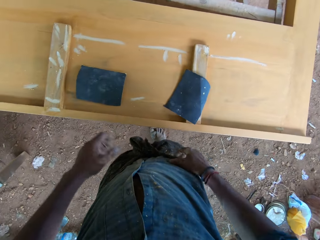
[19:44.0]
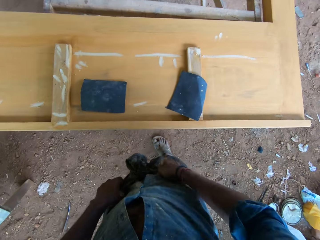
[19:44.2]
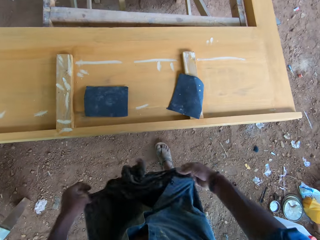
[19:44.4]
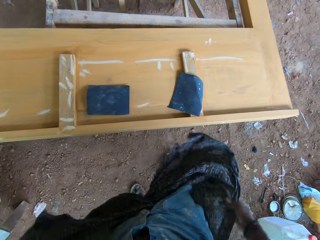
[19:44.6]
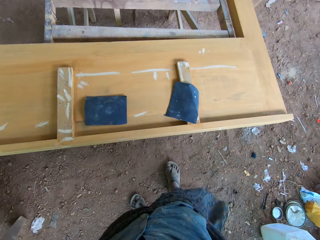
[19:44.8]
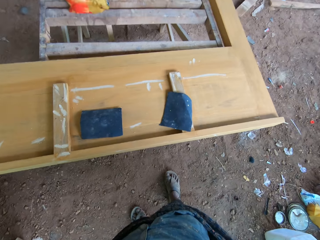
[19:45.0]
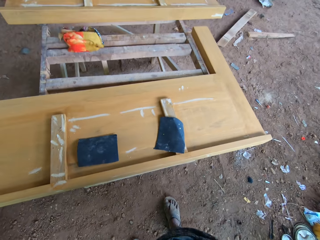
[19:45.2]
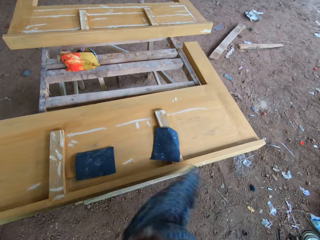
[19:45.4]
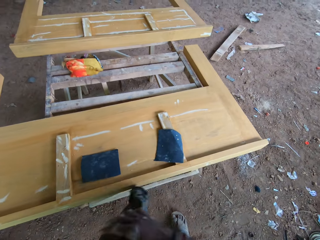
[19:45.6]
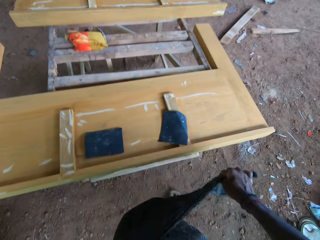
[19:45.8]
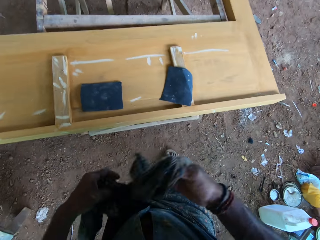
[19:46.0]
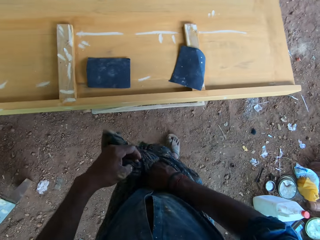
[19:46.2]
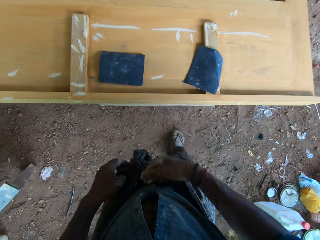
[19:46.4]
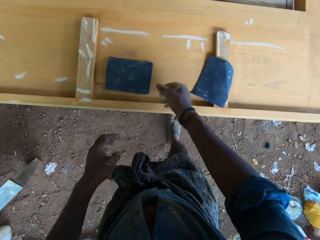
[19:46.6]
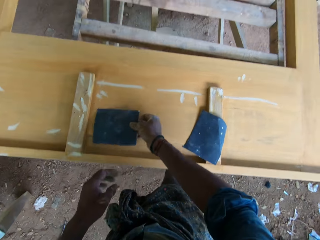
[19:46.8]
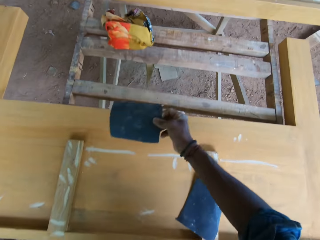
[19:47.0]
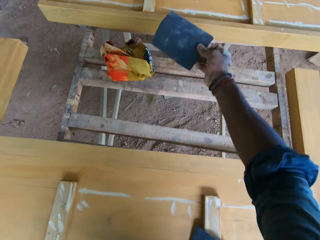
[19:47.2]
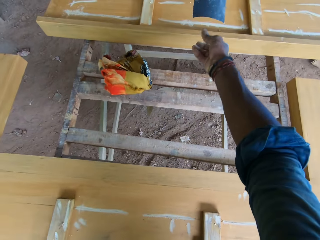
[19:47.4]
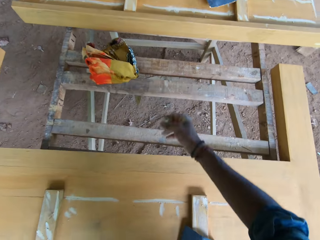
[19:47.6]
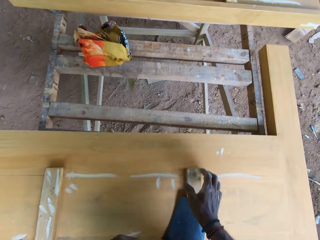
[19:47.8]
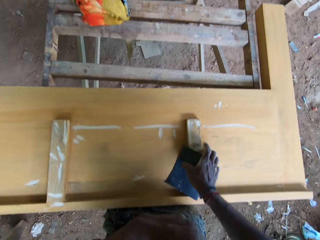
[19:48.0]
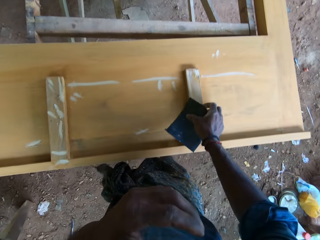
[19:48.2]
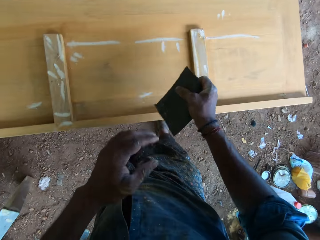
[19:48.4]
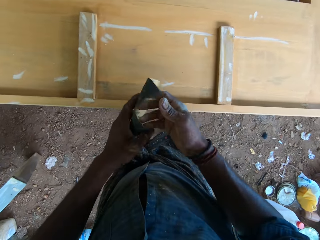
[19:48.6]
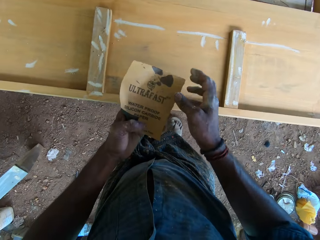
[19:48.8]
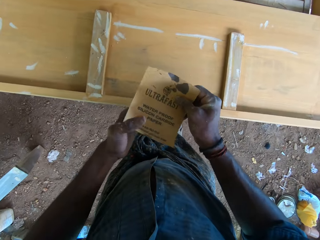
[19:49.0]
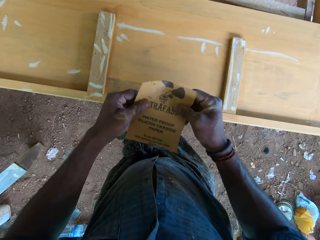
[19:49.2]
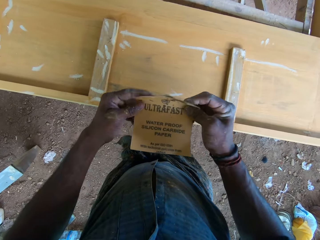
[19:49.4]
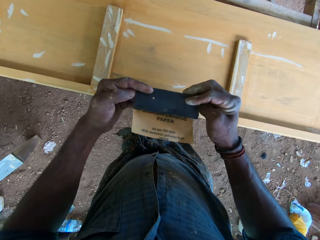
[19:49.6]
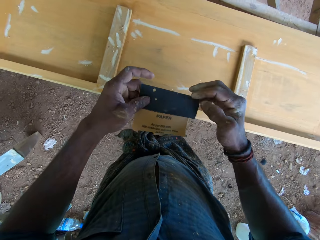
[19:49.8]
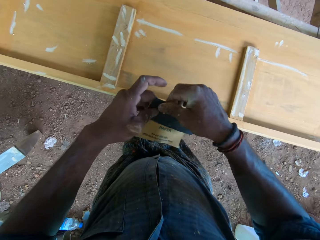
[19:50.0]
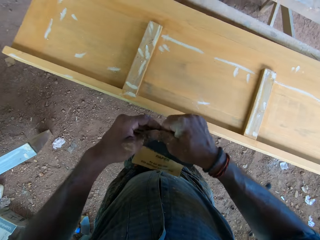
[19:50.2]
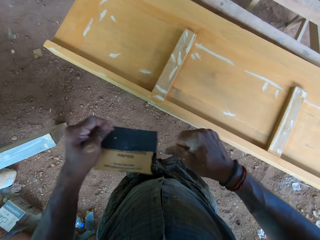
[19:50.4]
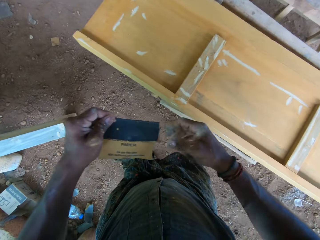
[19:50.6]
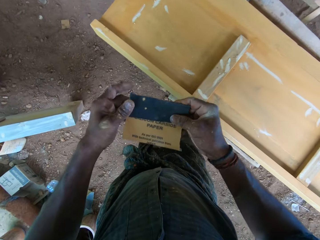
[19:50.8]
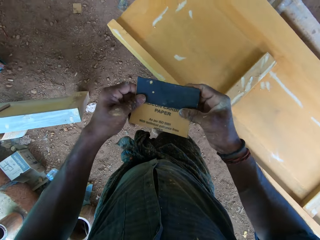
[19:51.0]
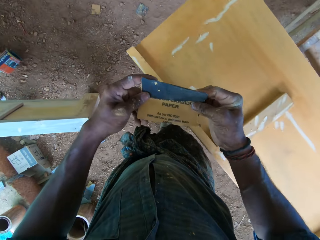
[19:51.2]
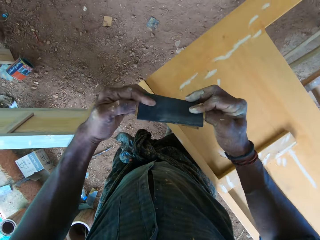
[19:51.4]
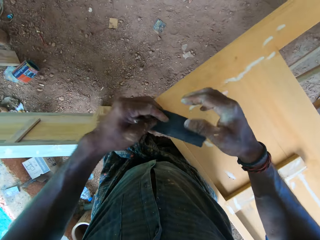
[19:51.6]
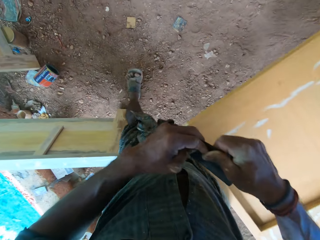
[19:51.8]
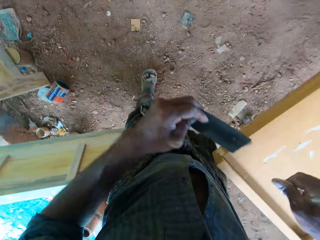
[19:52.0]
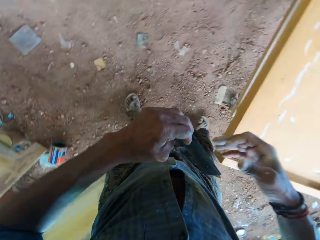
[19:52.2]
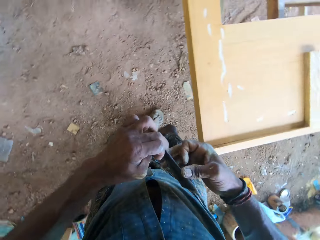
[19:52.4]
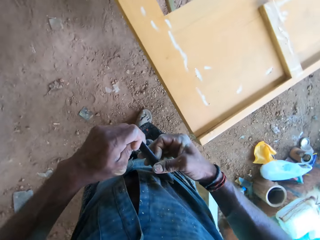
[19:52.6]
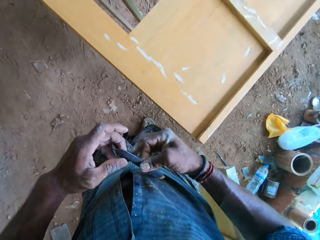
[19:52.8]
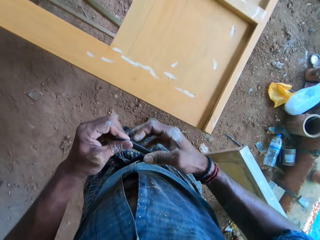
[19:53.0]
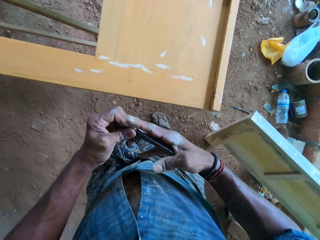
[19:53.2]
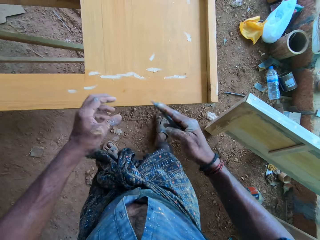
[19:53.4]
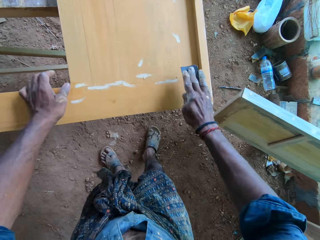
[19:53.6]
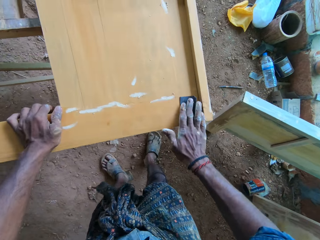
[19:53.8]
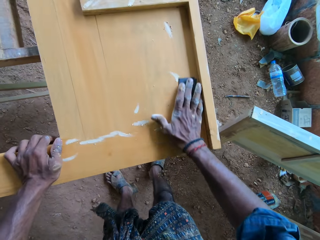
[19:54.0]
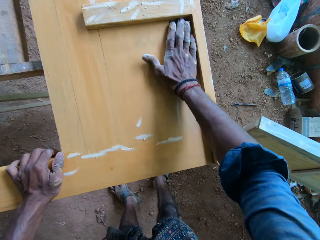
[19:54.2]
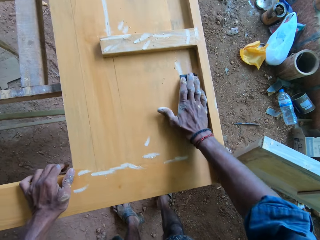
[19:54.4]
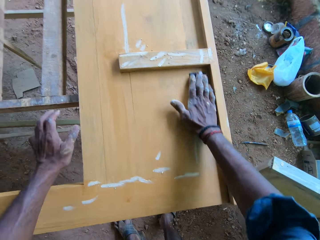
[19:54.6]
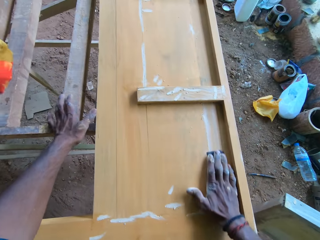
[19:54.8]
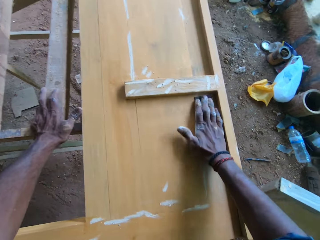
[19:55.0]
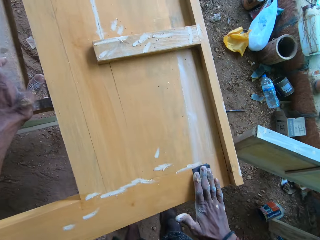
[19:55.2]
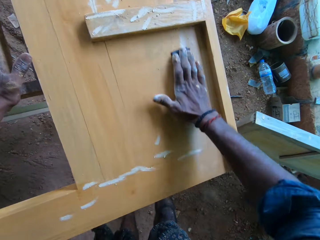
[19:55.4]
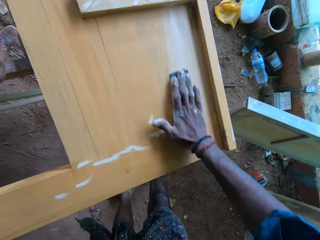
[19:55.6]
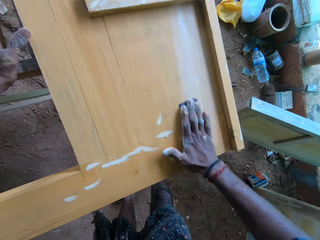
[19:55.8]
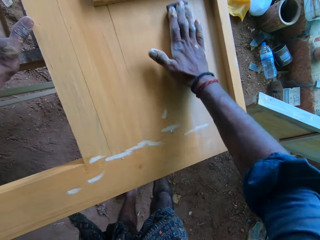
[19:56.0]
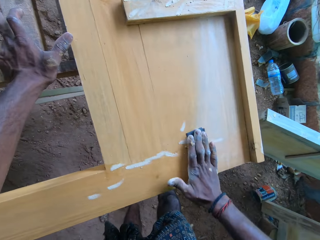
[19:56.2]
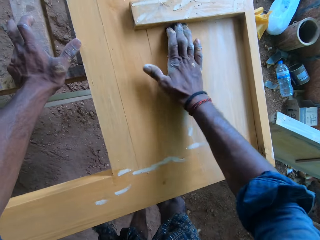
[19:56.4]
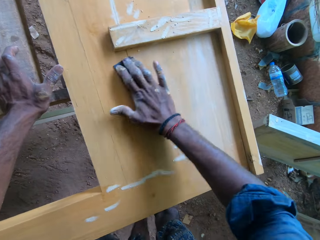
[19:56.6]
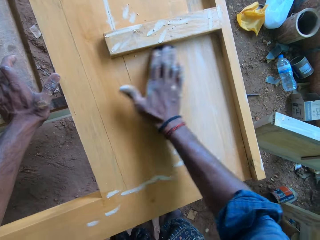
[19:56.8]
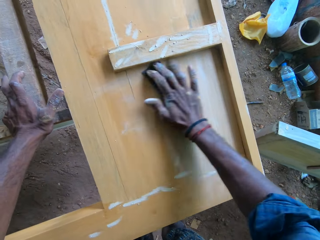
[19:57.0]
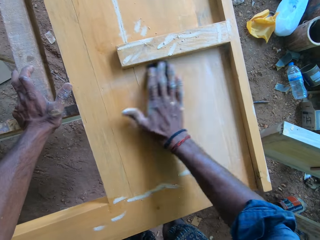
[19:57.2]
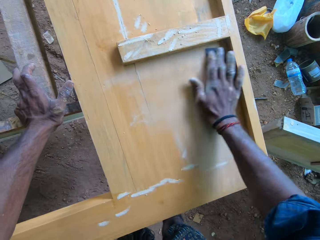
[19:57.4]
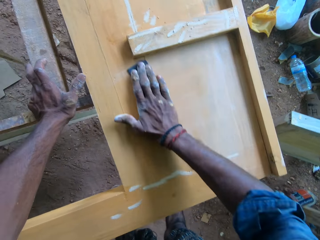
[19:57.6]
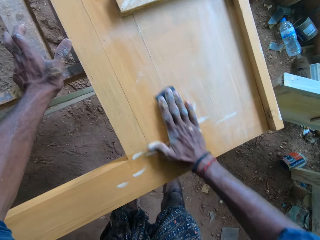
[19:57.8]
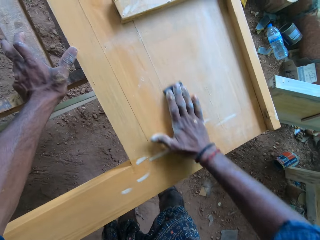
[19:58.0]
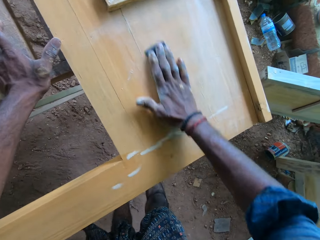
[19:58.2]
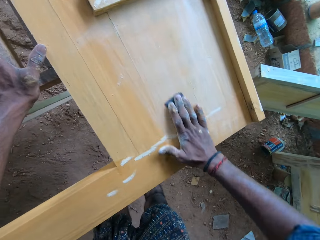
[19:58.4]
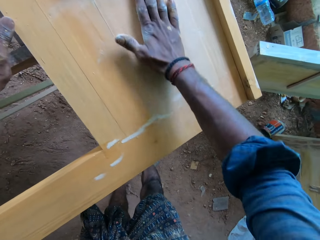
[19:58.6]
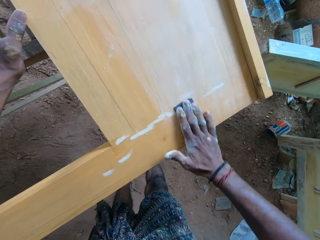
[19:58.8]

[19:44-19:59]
The camera wearer puts the sandpaper in his right hand on the wooden bed frame. He puts the sandpaper in his left hand on the wooden bed frame. He unwraps a cloth around his thighs with both hands. He ties the jacket on the waist. He stuffs the cloth into his shorts with both hands. He takes the sandpaper from the wooden bed frame with his right hand. He tosses the sandpaper to the wooden bed frame with his right hand. He takes the sandpaper from the wooden bed frame with his right hand. He turns the sandpaper in his right hand with his left hand. He folds the sandpaper with both hands. He holds the wooden bed frame with his left hand. He sands the wooden bed frame with the sandpaper in his right hand. He holds a wooden support with his left hand.

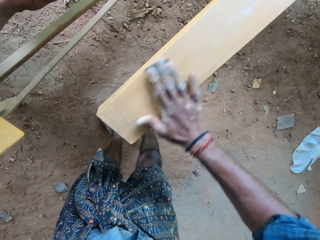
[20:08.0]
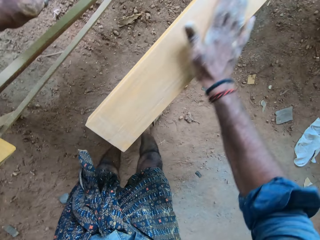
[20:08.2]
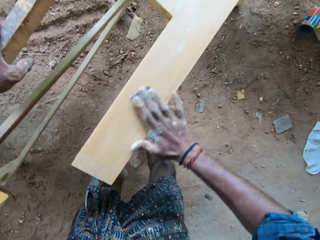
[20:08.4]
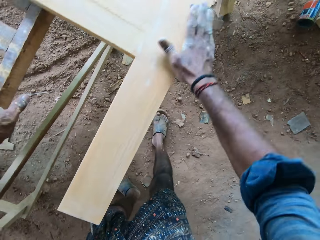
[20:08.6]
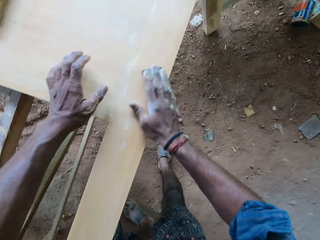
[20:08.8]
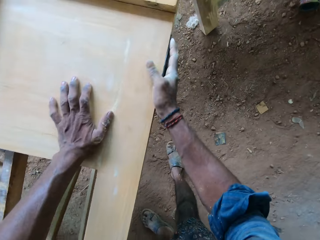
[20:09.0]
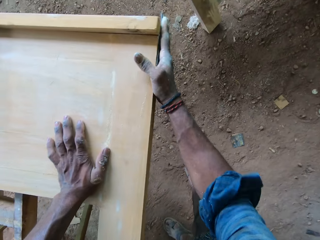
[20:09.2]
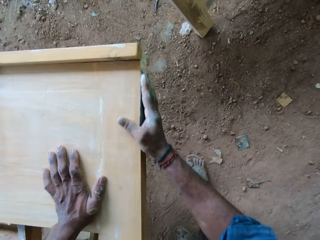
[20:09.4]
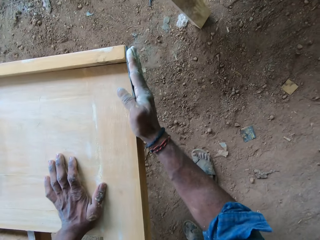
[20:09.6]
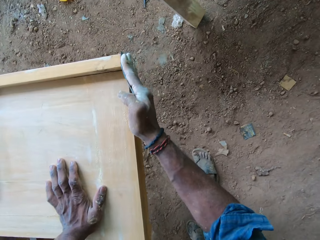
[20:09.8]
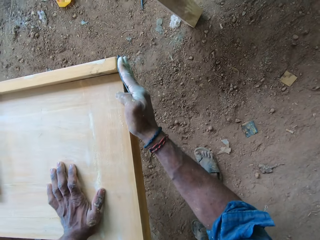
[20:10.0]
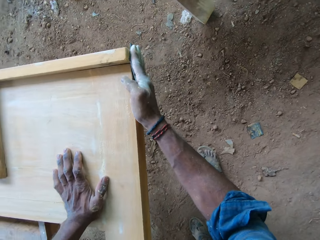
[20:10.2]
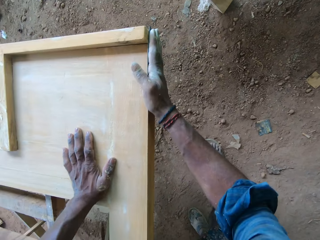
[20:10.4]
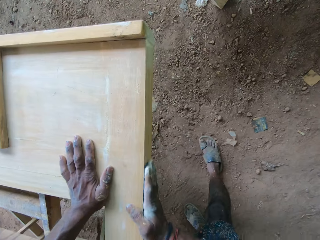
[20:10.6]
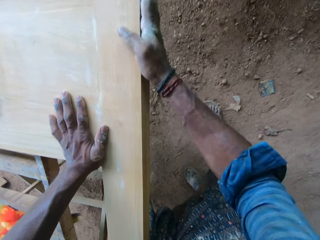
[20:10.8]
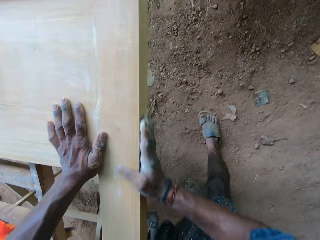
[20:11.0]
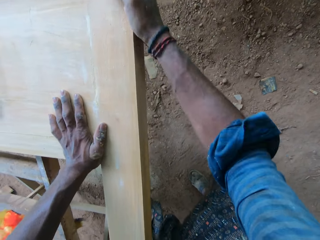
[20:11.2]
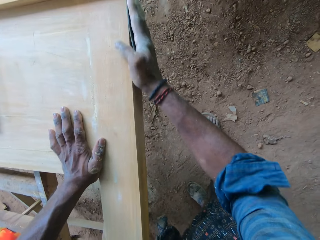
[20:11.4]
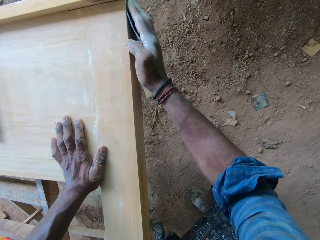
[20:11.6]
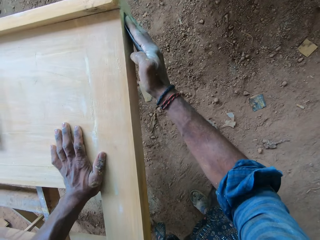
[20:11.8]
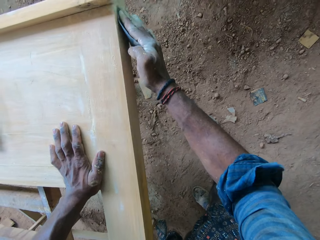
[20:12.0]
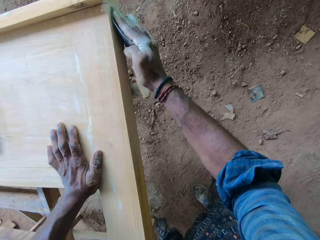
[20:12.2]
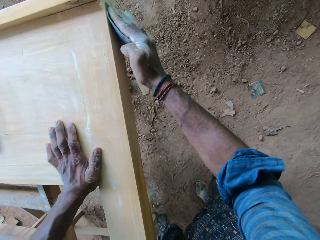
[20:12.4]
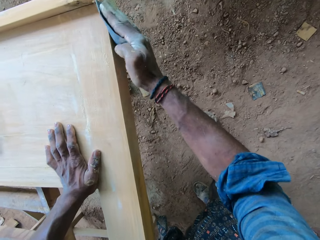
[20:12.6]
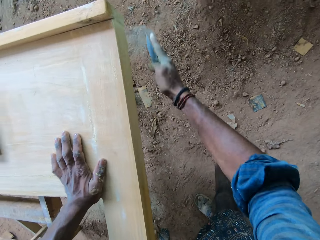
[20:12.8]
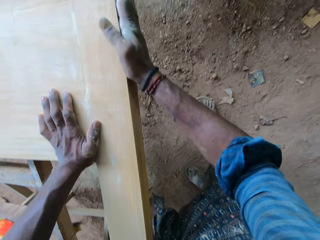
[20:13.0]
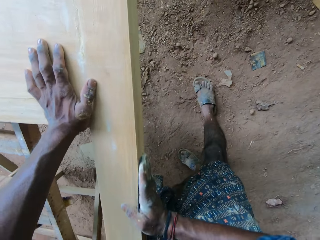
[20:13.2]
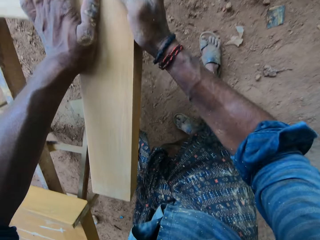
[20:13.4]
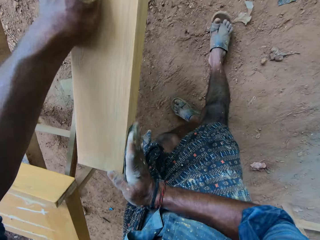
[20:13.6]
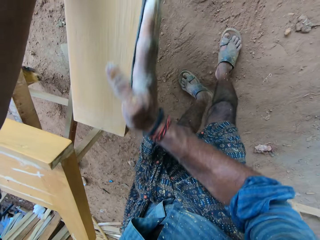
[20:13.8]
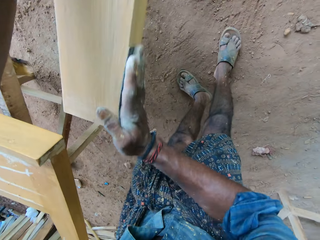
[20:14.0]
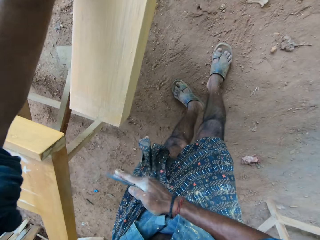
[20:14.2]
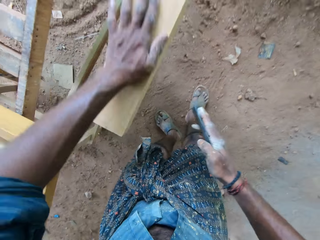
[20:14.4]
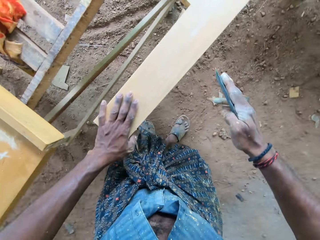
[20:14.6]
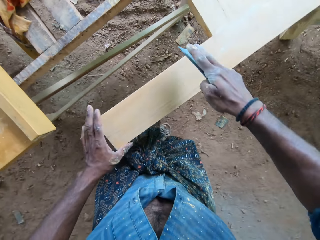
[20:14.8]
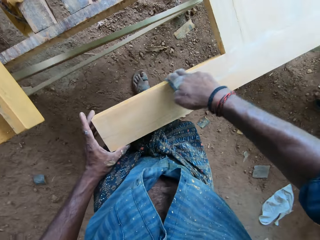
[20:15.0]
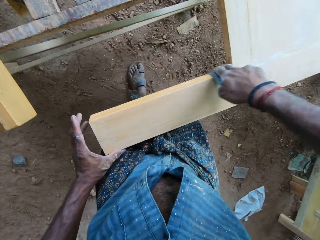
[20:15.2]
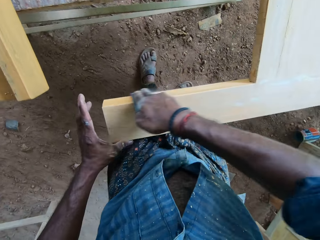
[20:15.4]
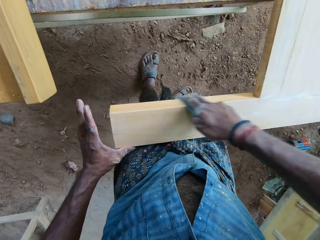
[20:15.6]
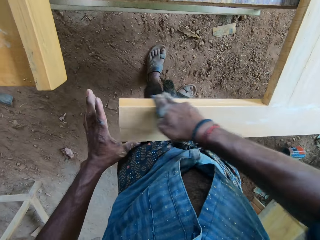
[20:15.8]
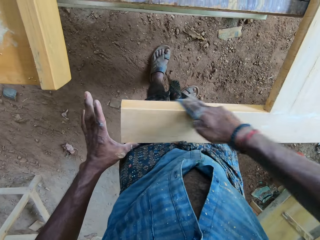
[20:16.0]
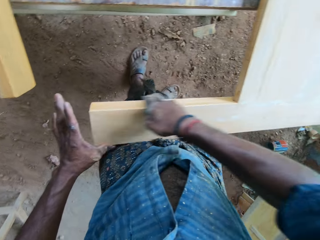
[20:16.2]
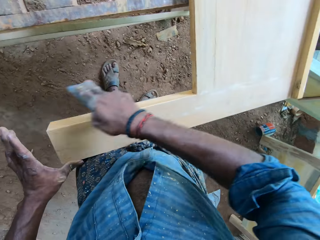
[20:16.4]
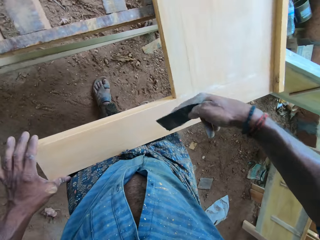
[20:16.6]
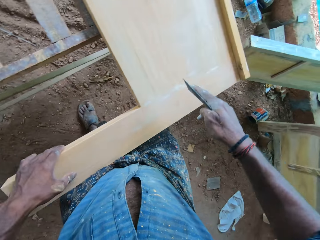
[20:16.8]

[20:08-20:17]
The camera wearer touches the wooden table with his left hand.
